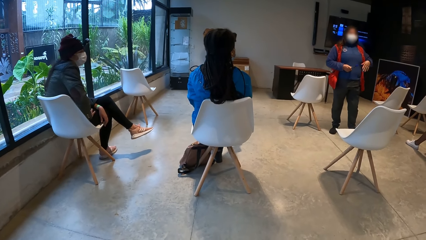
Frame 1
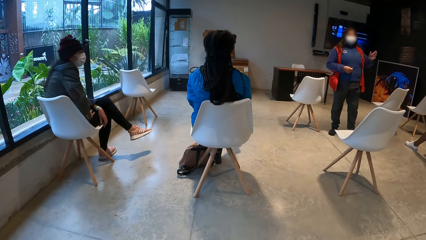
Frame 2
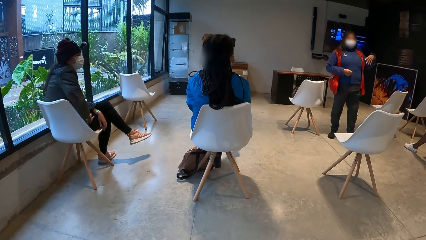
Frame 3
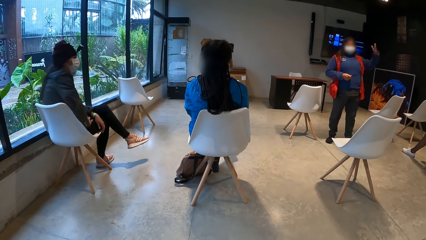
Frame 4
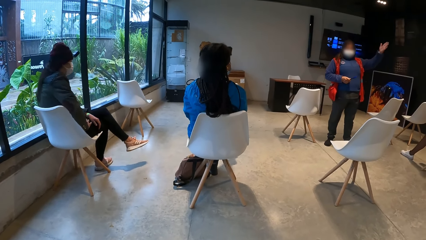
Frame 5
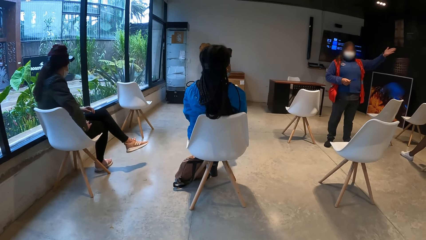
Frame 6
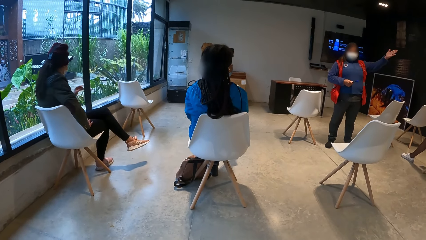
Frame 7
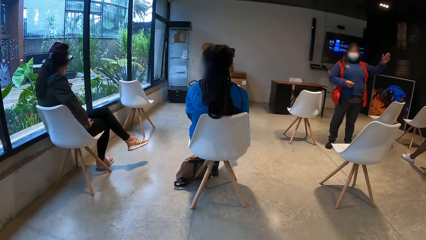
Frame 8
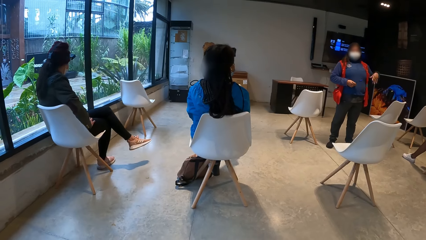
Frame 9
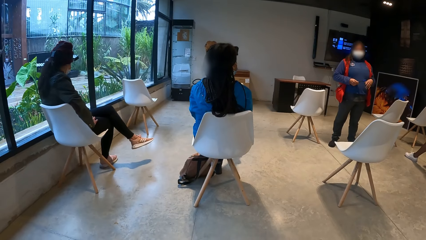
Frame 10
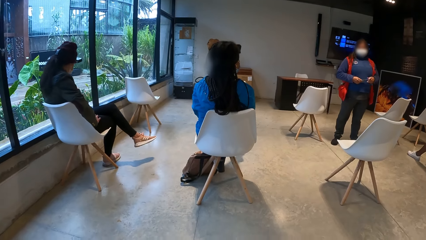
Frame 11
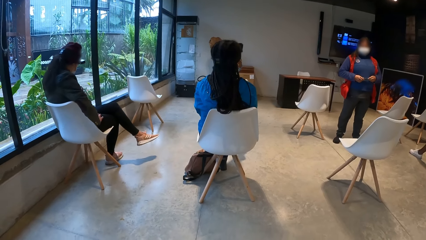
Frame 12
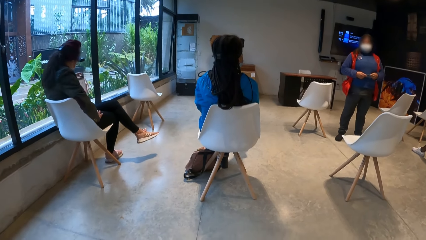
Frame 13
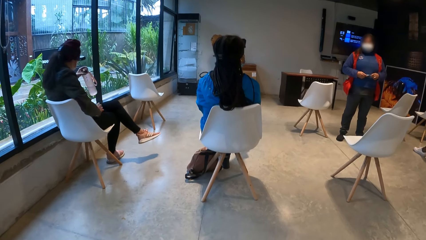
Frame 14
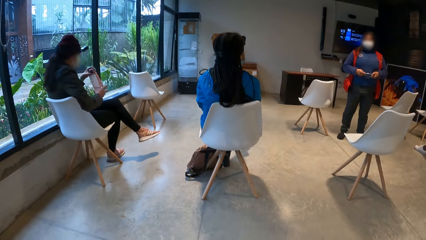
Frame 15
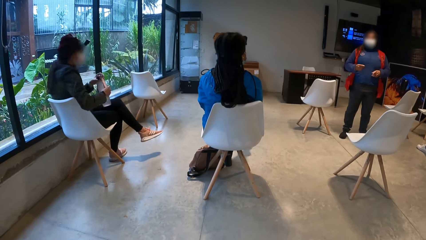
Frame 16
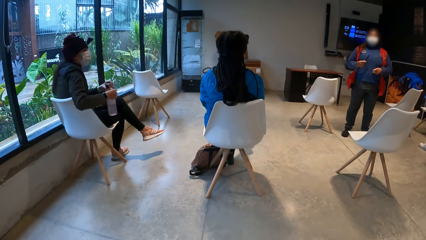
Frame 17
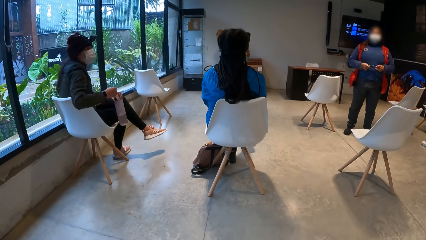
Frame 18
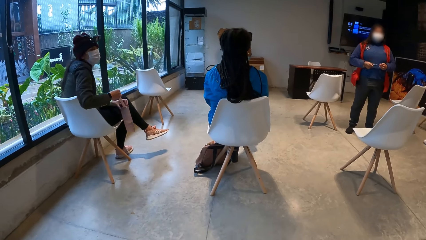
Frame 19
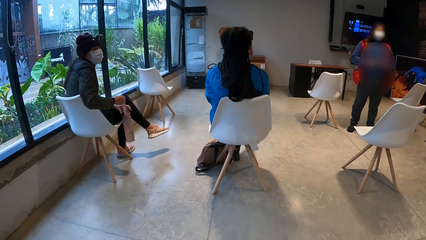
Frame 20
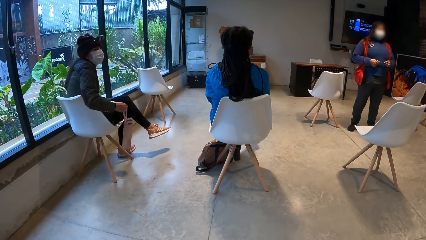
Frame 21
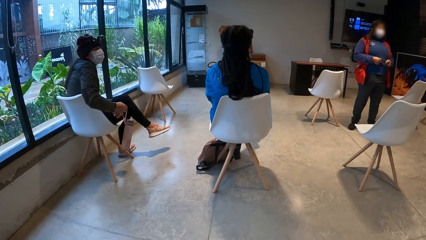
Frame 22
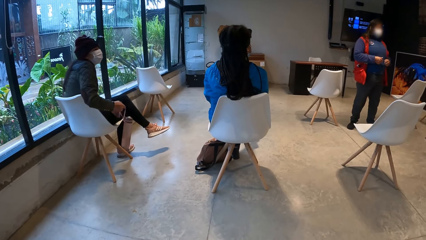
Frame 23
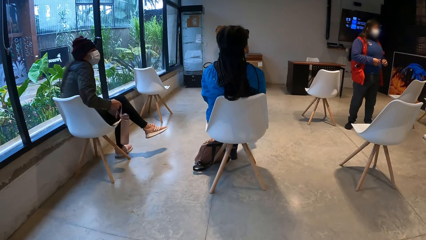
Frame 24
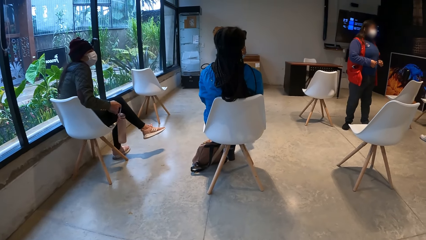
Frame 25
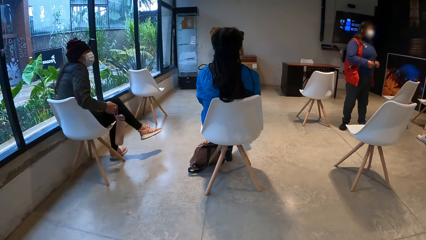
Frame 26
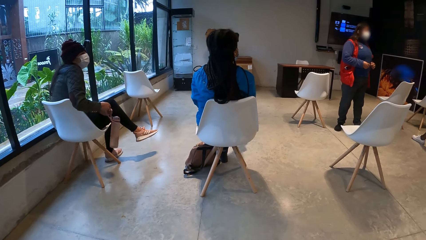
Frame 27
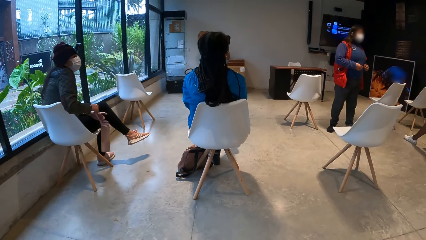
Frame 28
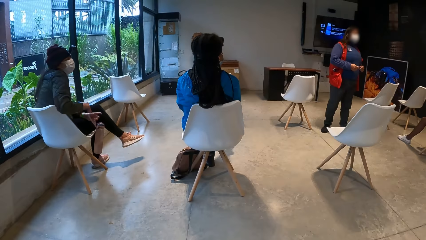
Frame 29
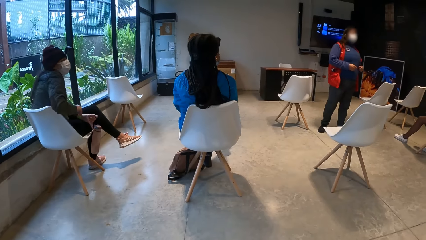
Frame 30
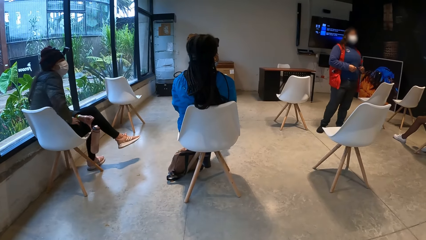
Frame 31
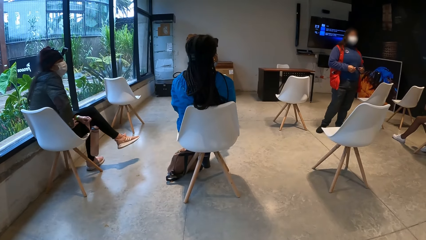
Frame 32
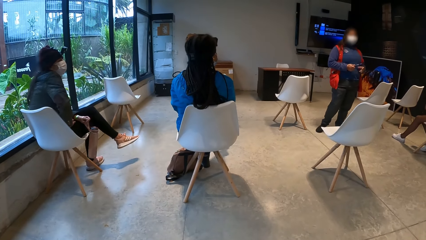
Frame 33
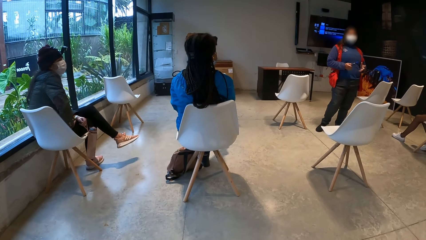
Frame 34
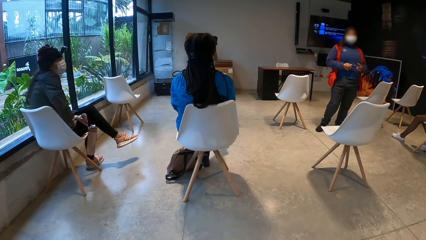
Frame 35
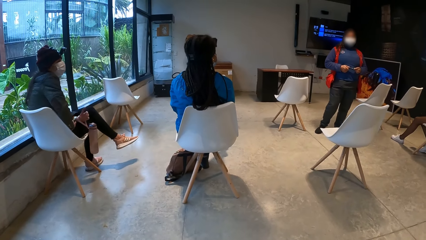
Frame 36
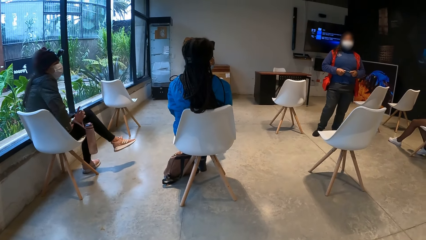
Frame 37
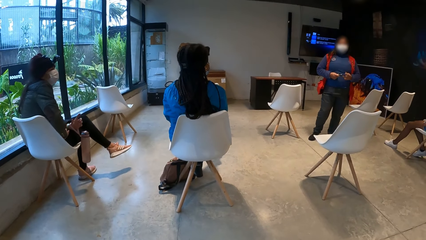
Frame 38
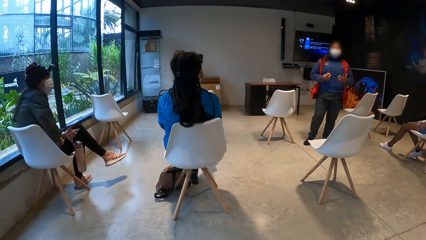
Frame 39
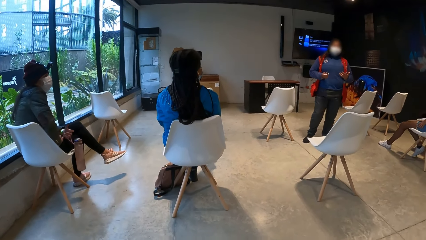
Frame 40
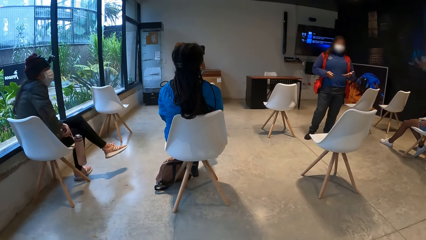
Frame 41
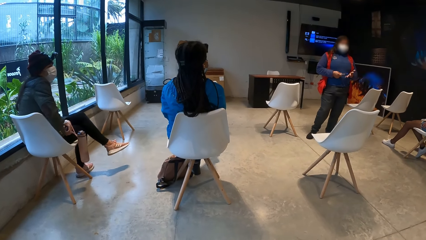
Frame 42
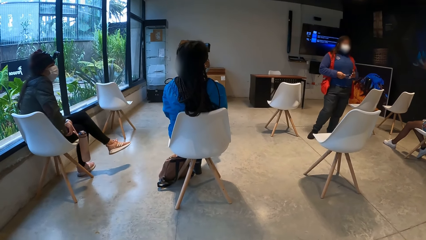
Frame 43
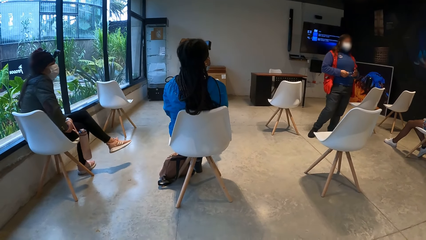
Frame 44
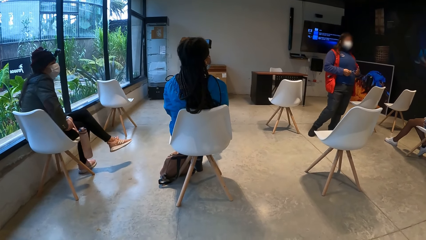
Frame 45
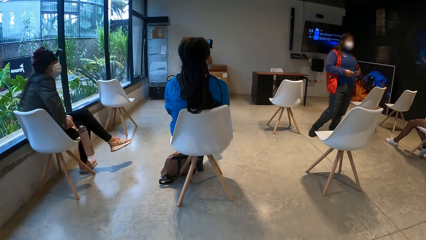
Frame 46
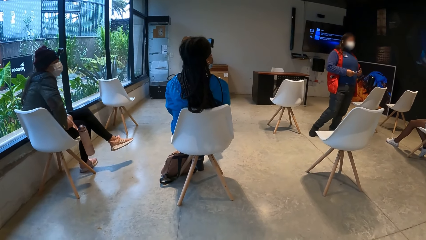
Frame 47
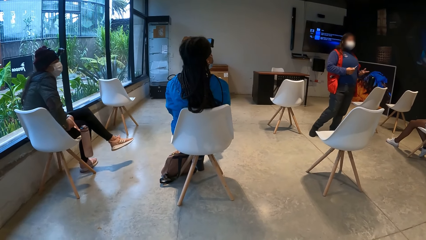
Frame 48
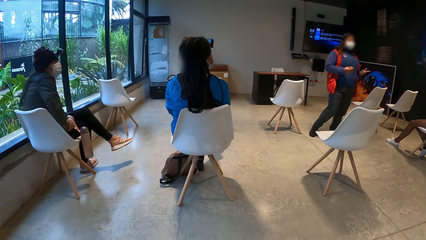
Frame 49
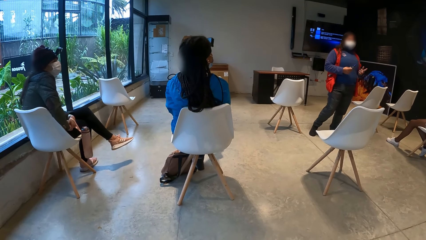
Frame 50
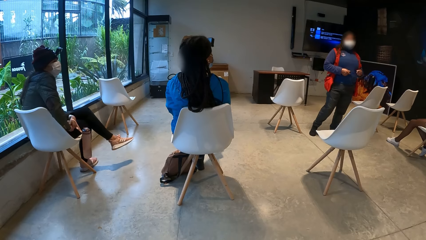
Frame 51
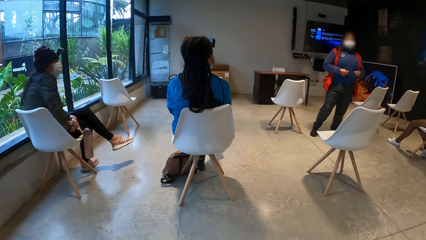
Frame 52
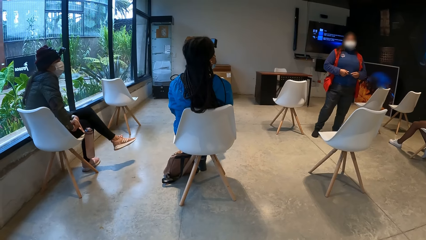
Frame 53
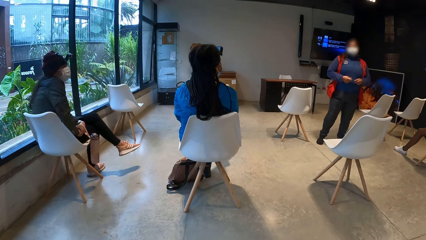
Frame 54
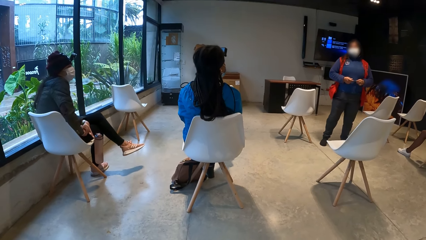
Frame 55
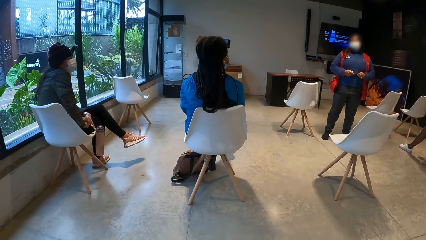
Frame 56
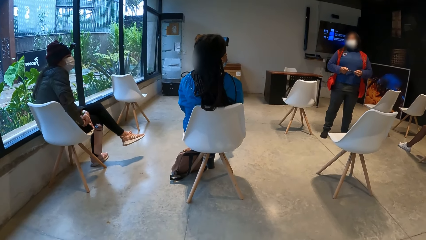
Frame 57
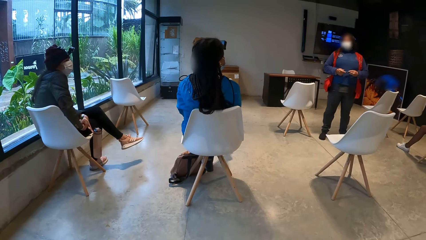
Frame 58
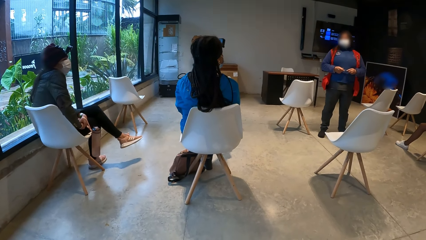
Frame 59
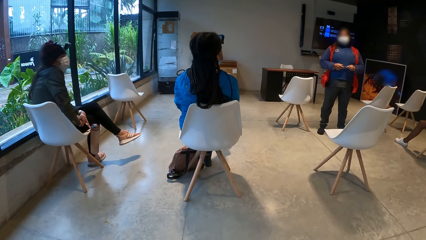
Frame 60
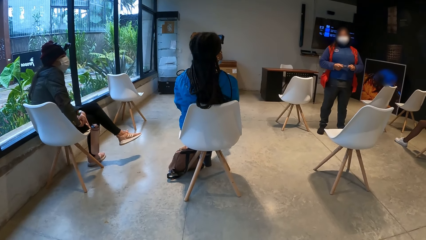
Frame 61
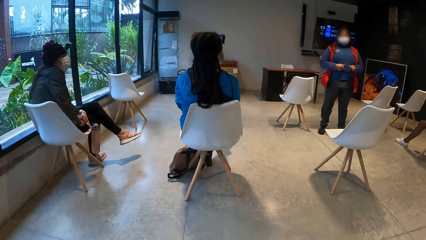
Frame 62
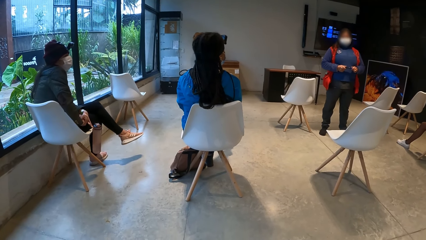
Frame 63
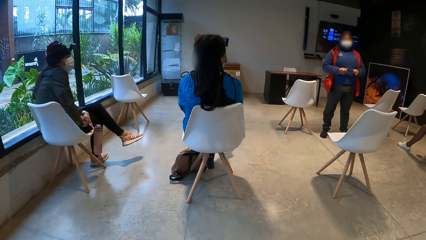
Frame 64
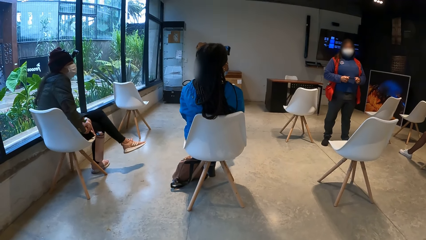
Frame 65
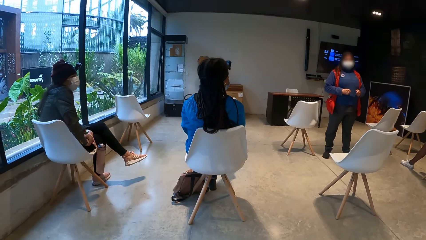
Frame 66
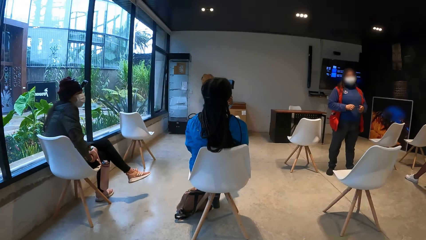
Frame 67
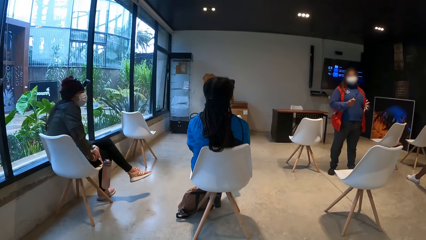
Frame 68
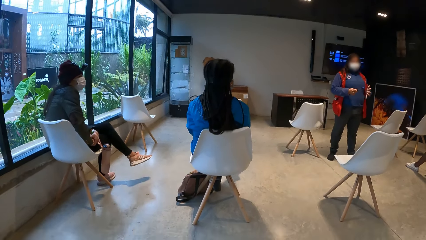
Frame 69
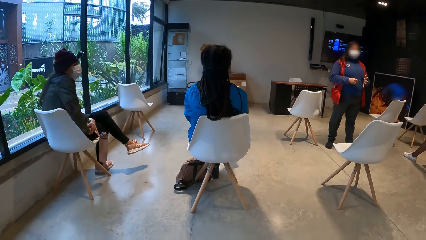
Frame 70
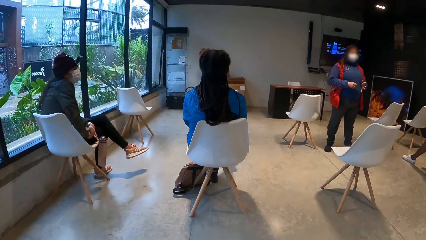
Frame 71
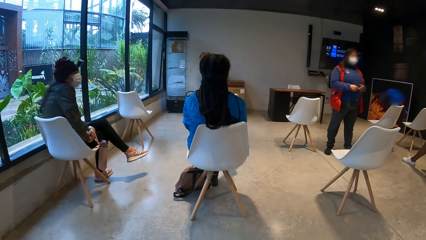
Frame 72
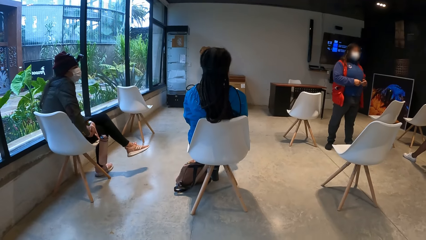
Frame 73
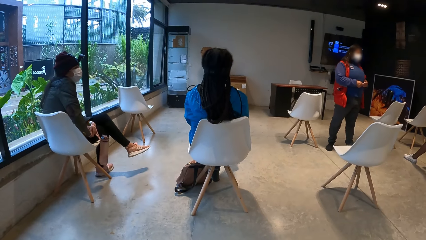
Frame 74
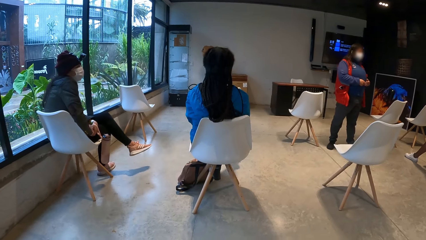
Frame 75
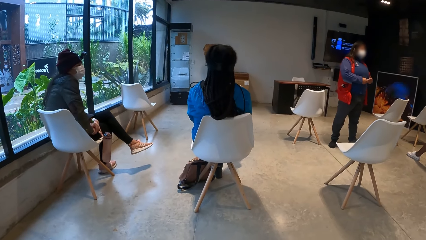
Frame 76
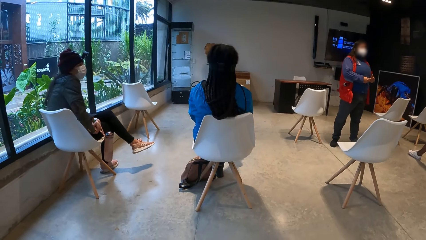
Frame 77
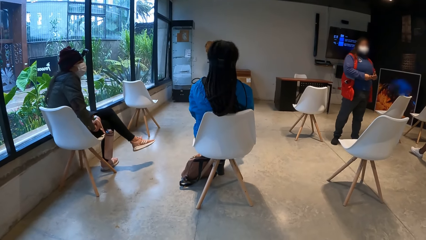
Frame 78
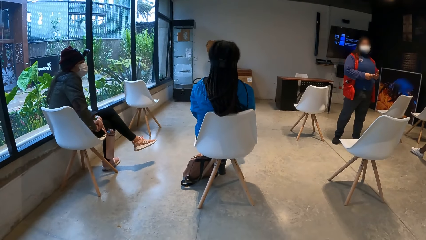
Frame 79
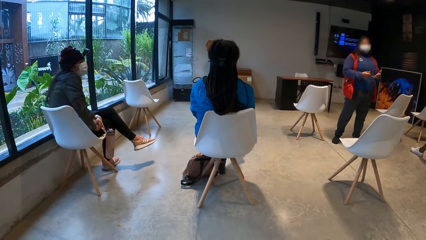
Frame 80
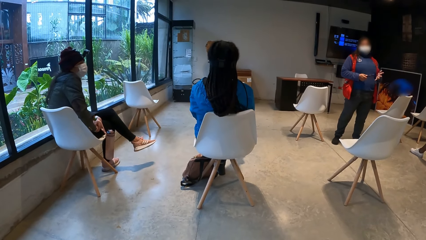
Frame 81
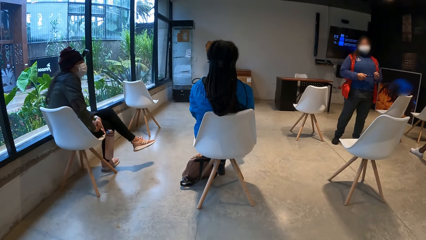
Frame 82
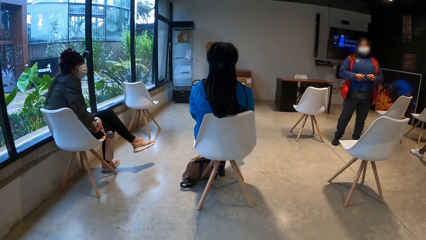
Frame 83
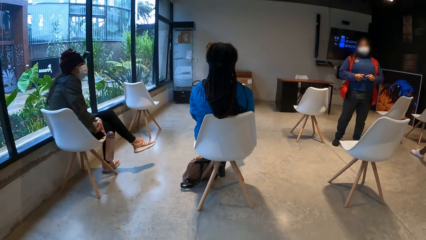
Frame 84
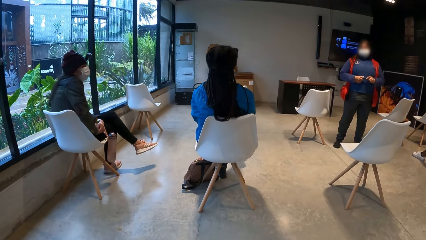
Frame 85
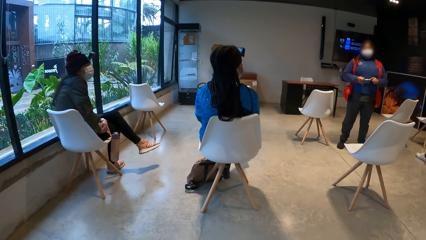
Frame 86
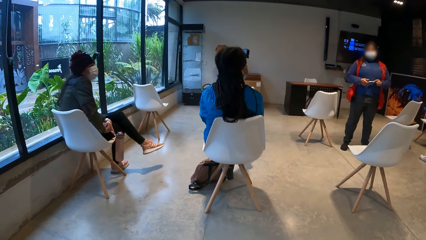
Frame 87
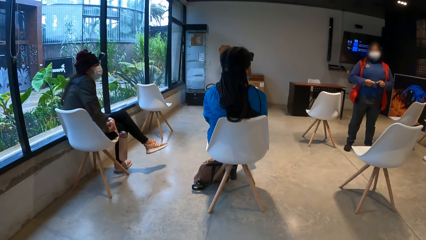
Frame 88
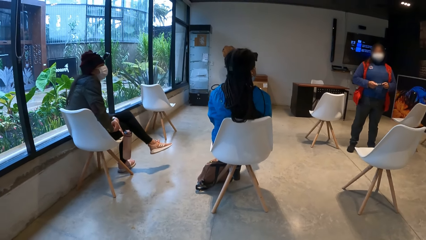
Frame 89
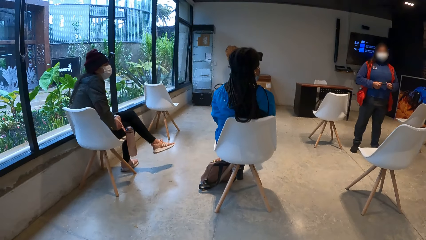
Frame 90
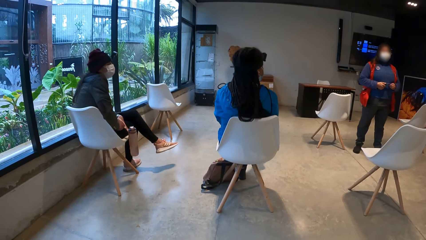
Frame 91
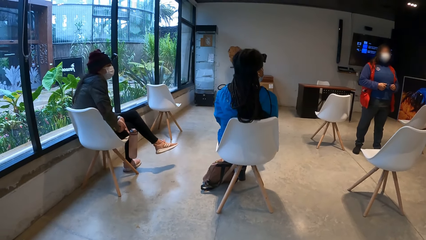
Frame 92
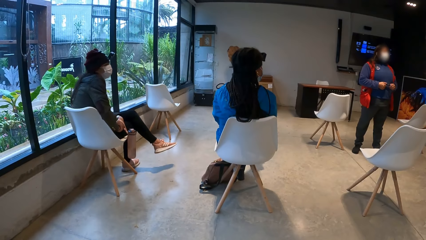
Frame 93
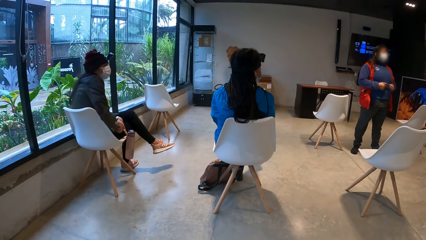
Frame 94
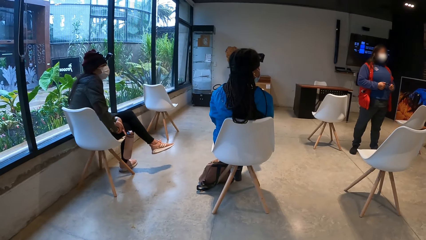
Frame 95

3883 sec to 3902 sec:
A woman holds a water bottle with her left hand. The woman transfers the water bottle from her left hand to her right hand. The woman places the water bottle on her left hand with her right hand.
